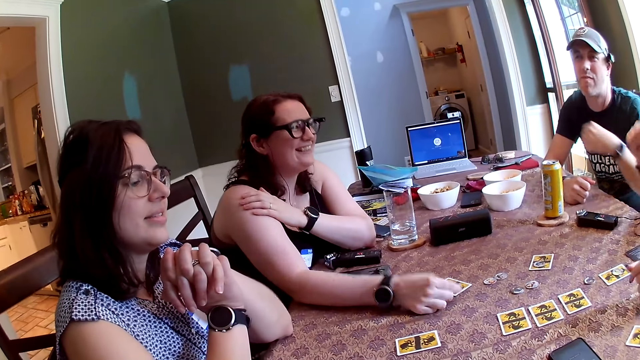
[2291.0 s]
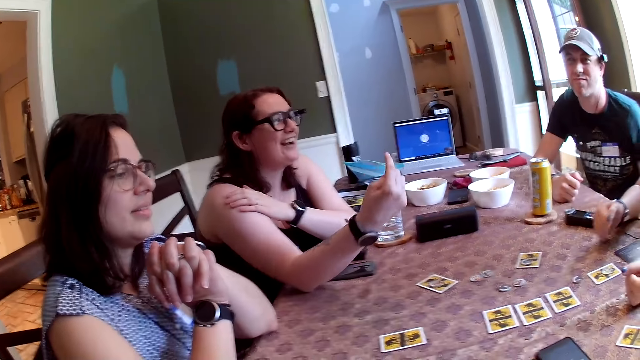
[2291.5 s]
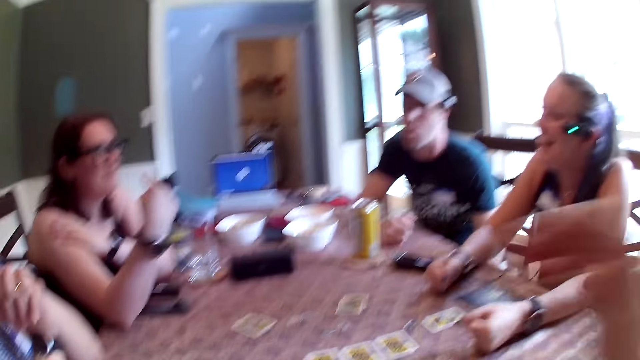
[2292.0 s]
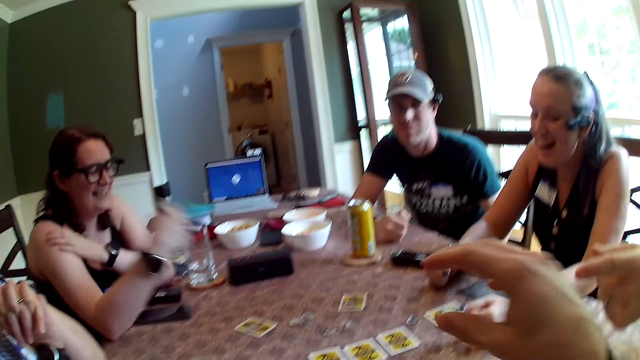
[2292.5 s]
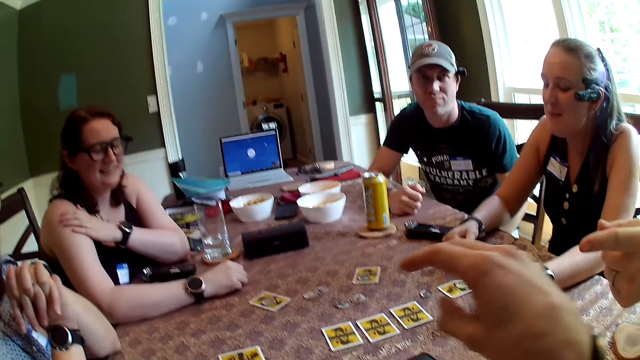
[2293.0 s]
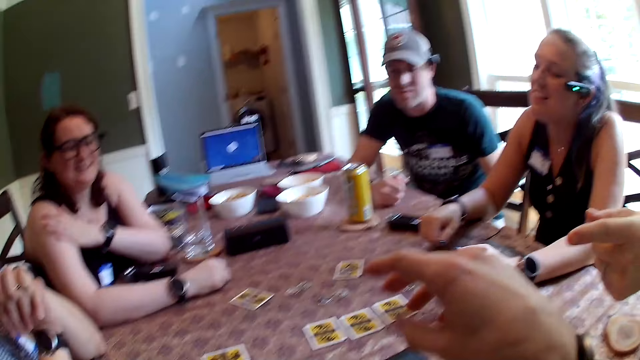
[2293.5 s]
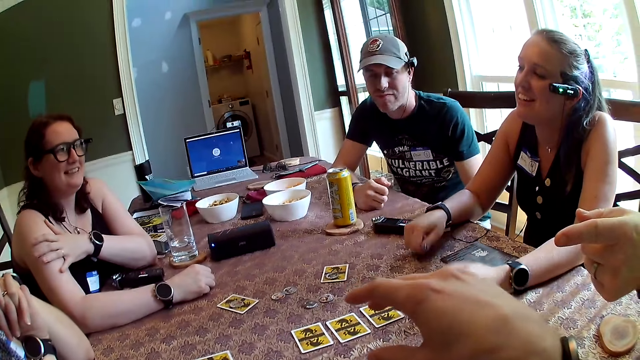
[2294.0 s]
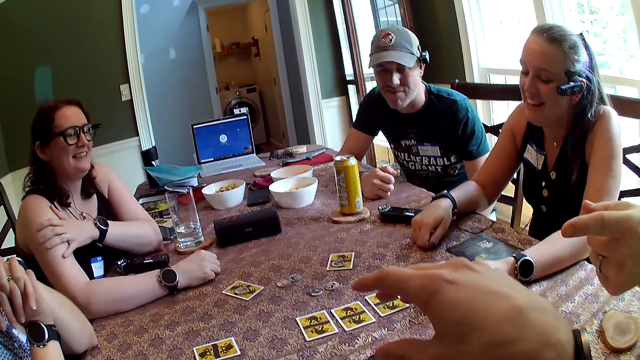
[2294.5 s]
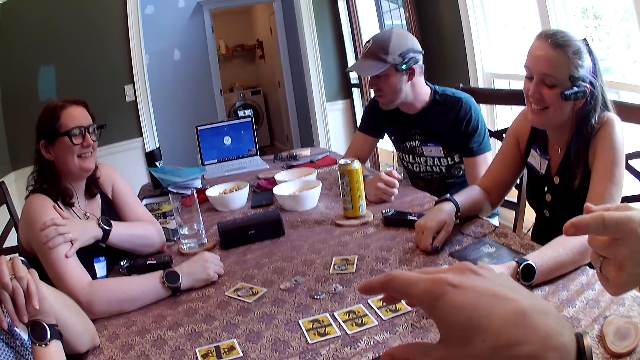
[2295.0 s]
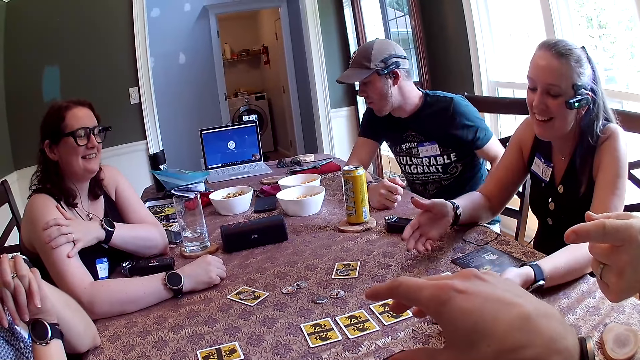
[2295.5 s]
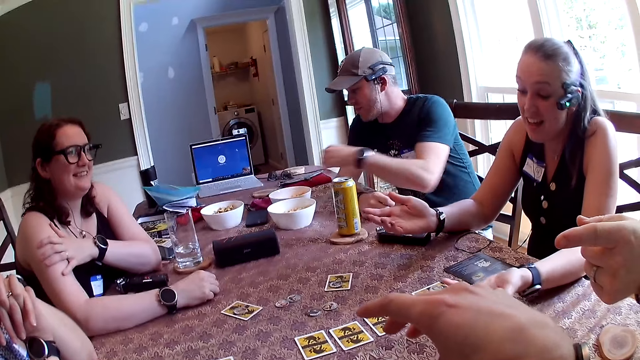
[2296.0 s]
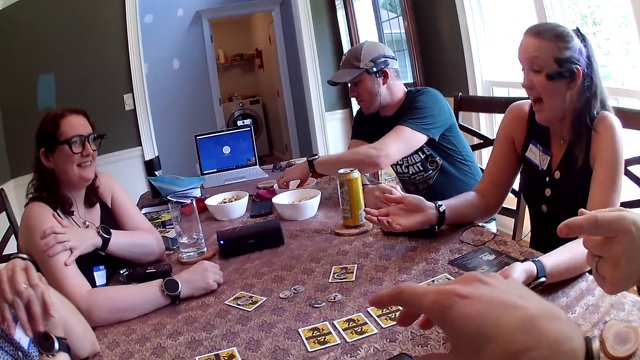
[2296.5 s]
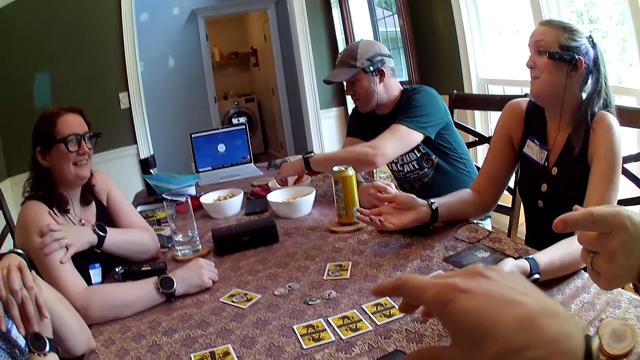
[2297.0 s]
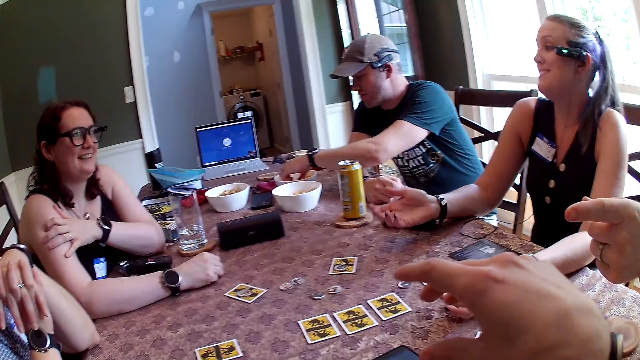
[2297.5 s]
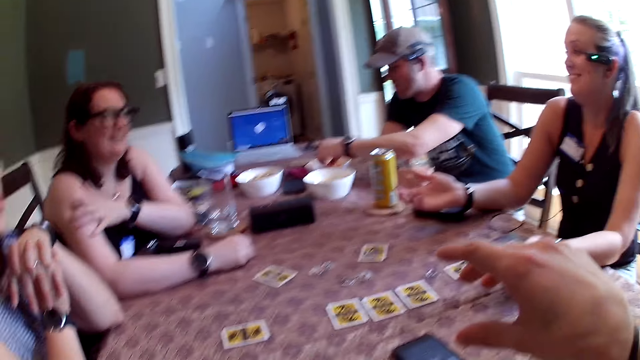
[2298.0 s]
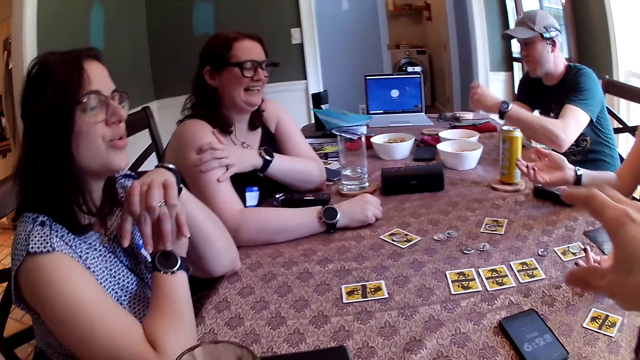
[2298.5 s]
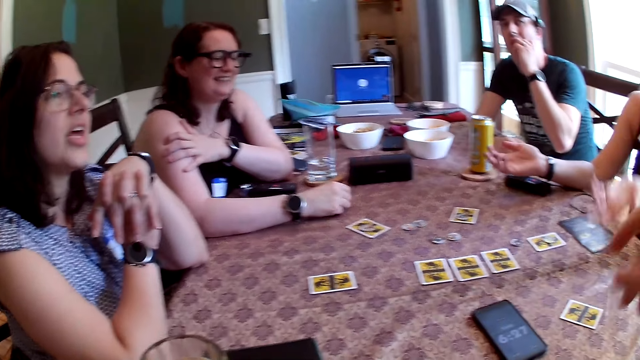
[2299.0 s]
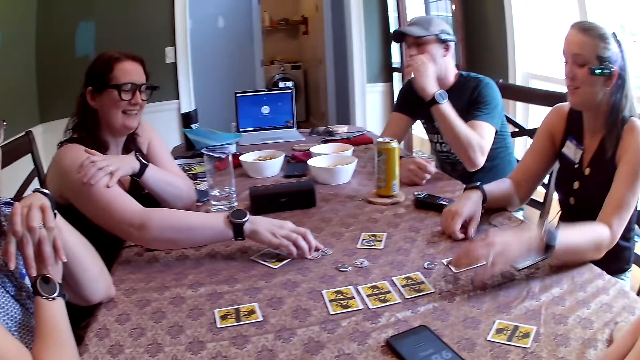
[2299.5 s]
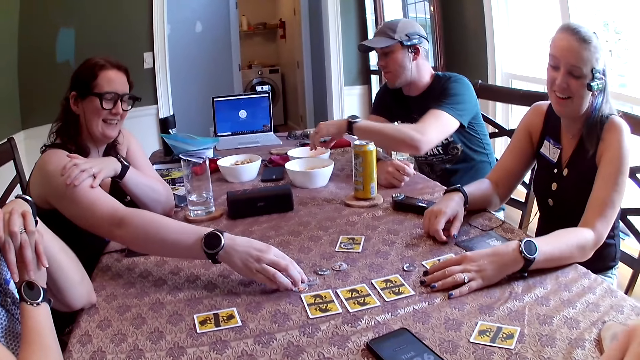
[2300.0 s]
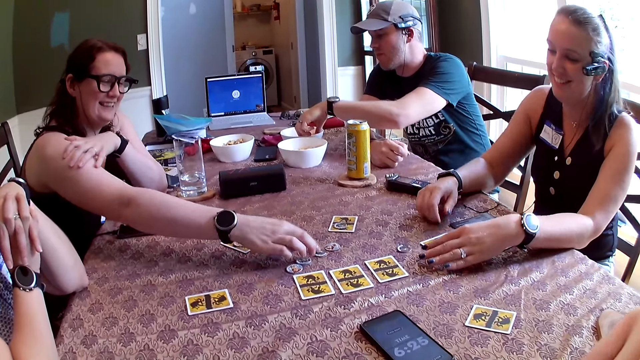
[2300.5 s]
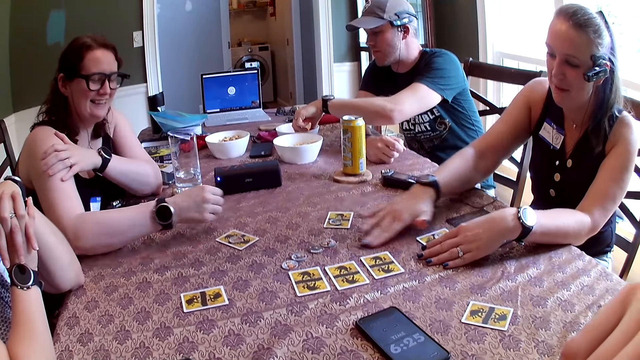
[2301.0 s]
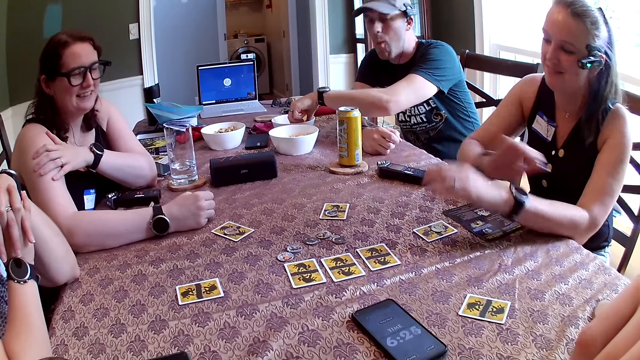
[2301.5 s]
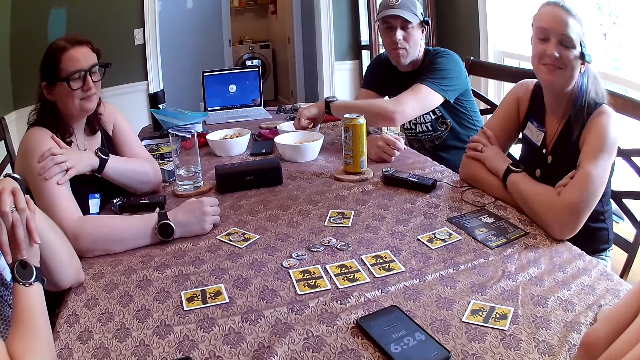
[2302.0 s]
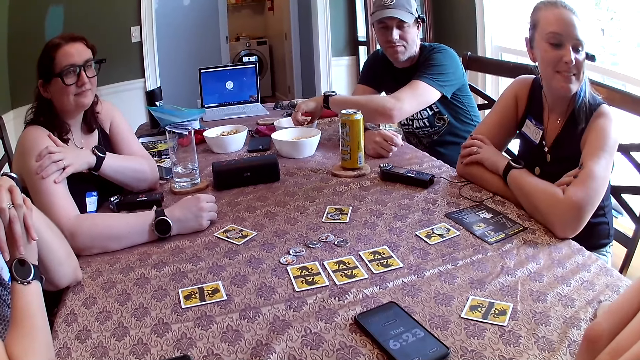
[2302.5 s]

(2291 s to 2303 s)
A woman points to herself with her right hand. She converses with the group members. The camera wearer converses with group members. A man picks crisps. He eats crisps. The woman pushes poker chips on the table with her right hand. She plays a game, and pushes a poker chip on the table with her right hand. Another woman pushes a poker chip on the table with her right hand. The first woman drops her right hand on the table.

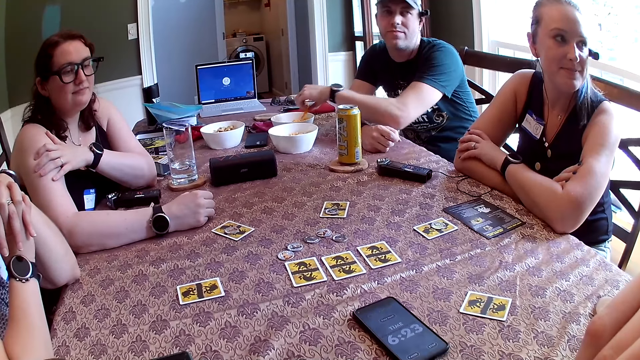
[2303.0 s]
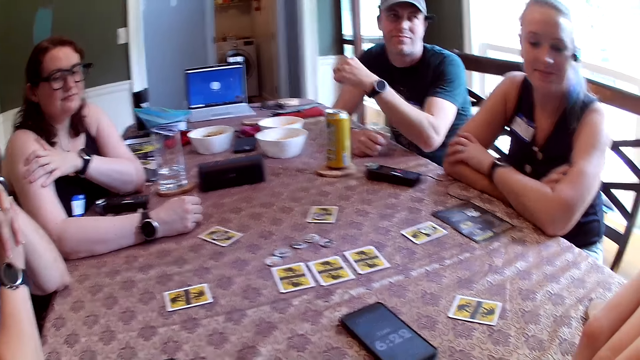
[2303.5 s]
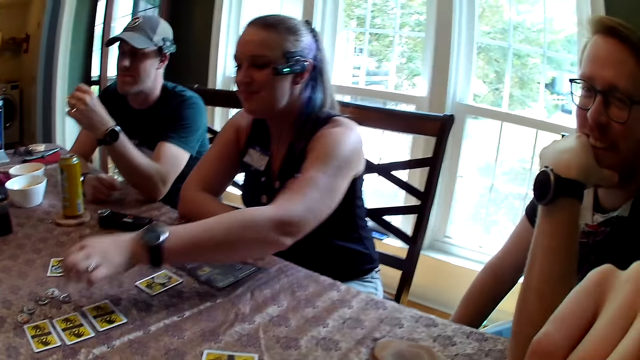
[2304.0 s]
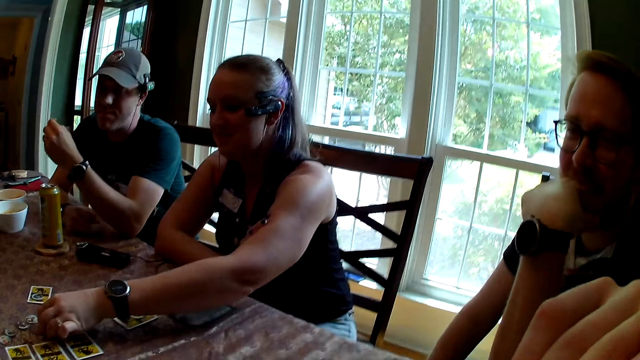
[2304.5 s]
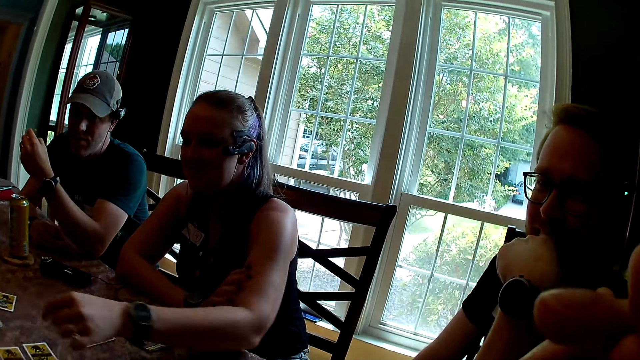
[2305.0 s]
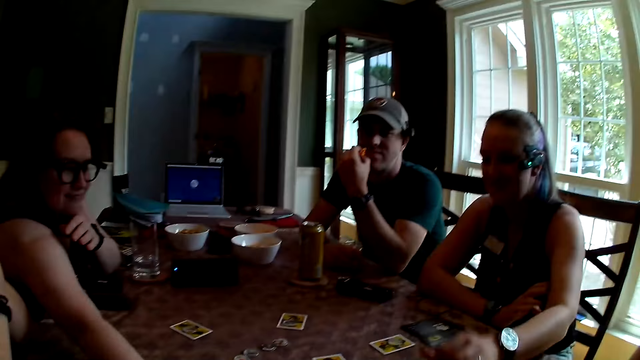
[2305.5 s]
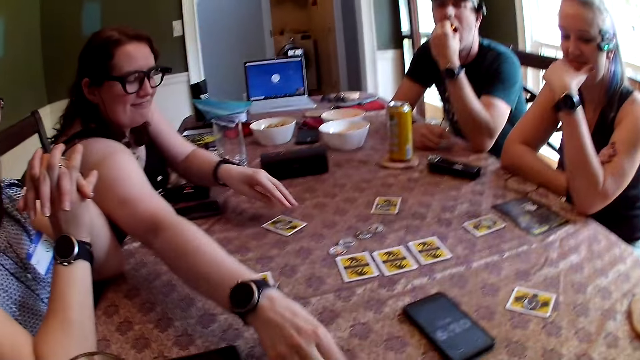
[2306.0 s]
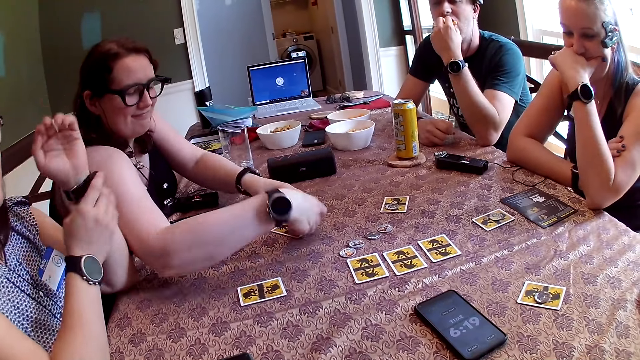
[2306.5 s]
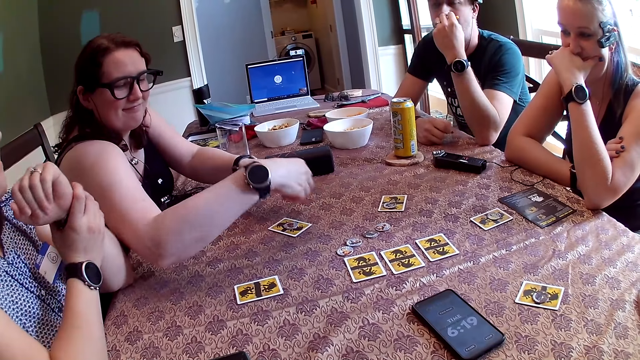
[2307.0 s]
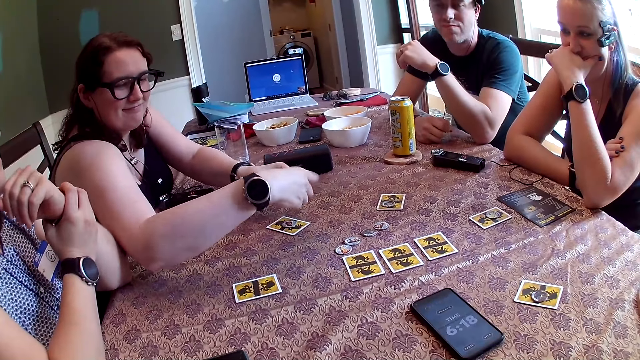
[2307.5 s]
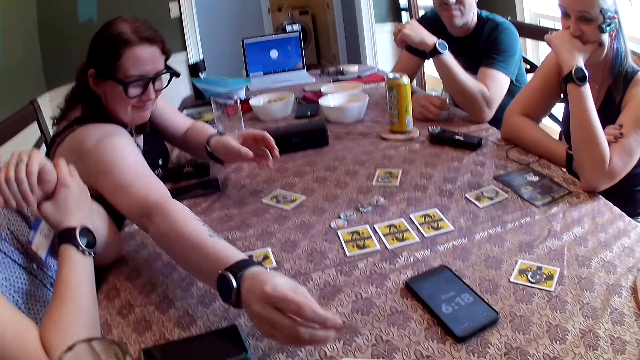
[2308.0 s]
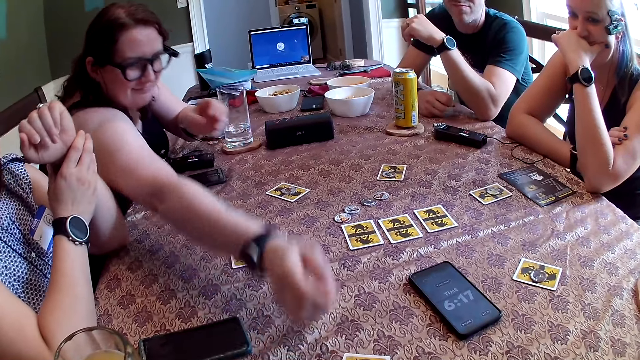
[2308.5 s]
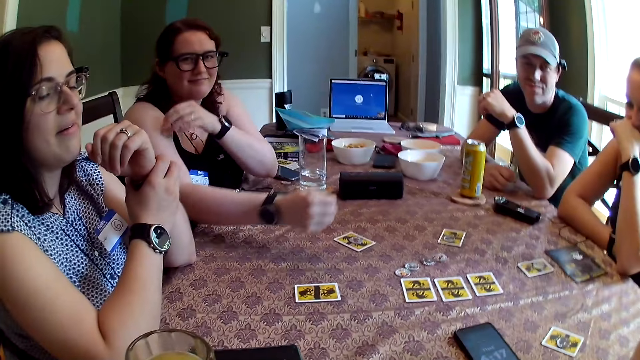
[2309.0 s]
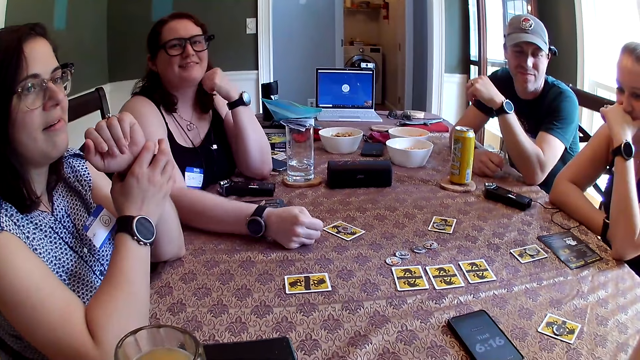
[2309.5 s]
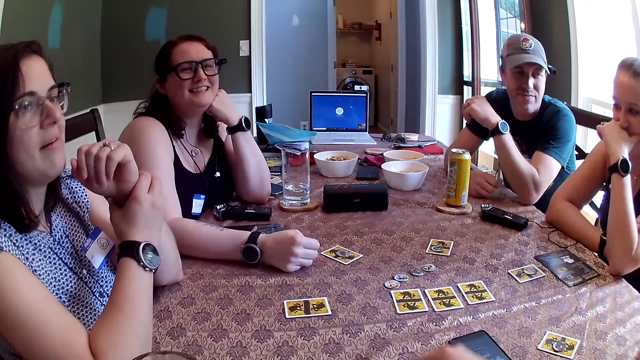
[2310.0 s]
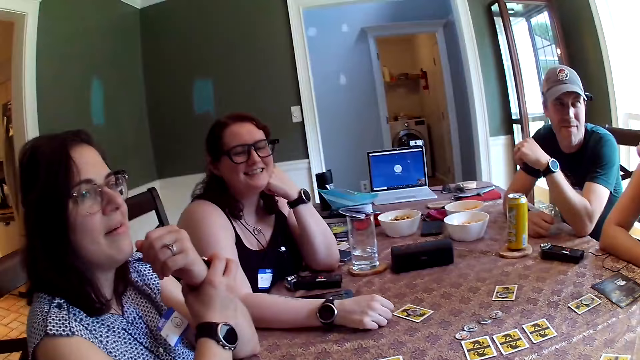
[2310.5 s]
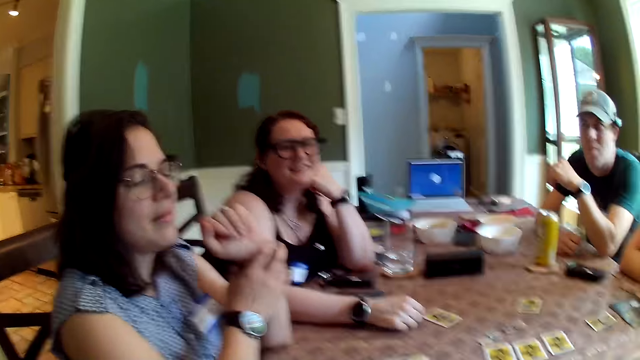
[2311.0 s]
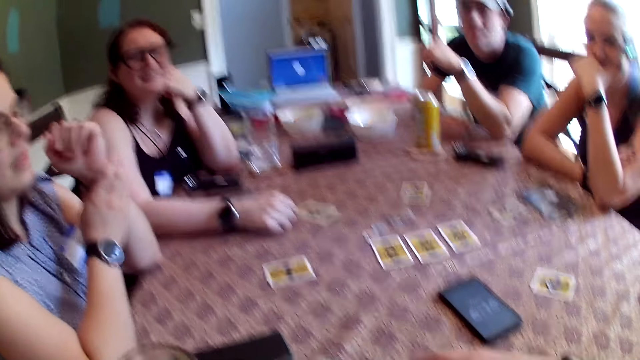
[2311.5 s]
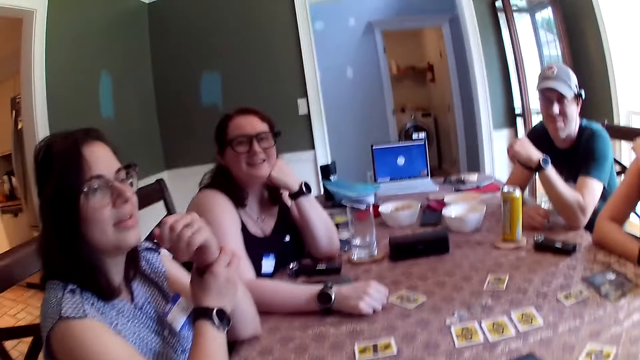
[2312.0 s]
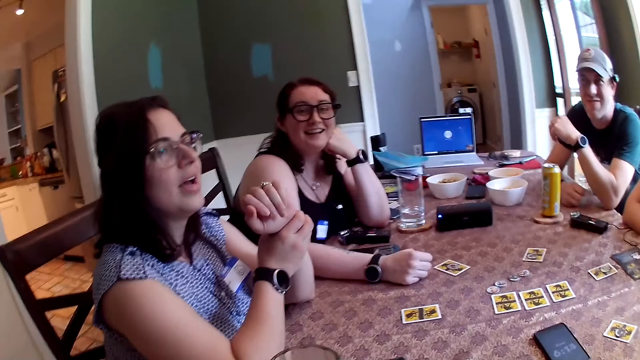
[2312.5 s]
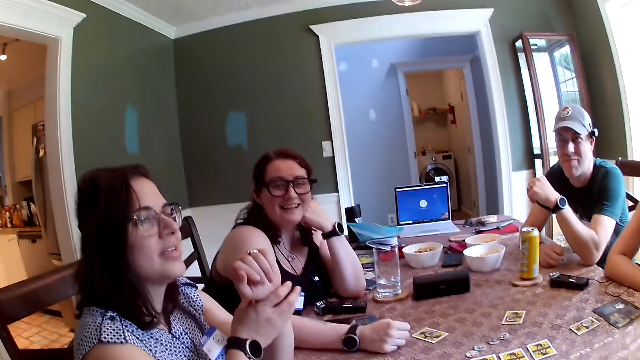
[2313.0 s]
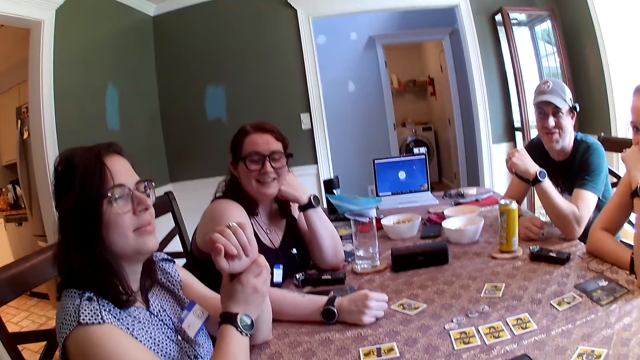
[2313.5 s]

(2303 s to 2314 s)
A man picks a corn puff from the white bowl on the table with his left hand. He holds the corn puff with his left hand. A woman picks a poker chip from the table with her left hand. The man puts the corn puff in his mouth with his left hand. Another woman picks a poker chip from the table with her right hand. She plays a game. She picks the poker chip on the card with her left hand, and drops the poker chip on the card on the table with her right hand. A third woman rubs her left wrist with her right hand. The second woman grabs the poker chip in her left hand with her right hand, and drops the poker chip on the card on the table with her right hand. The camera wearer interacts with the group of people round the table. They converse with group members.
